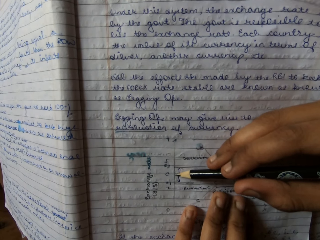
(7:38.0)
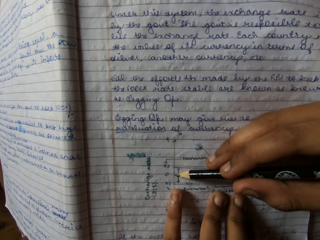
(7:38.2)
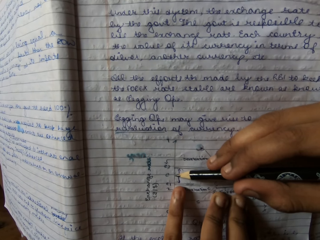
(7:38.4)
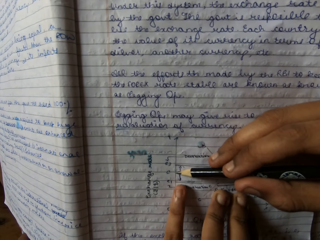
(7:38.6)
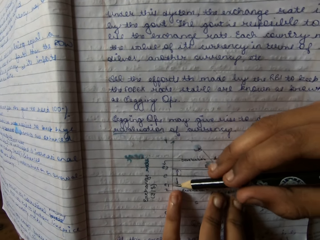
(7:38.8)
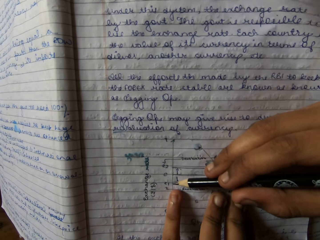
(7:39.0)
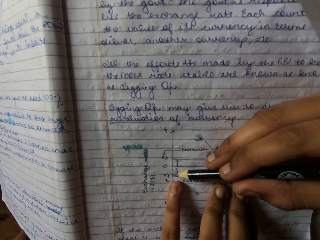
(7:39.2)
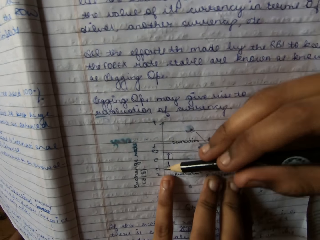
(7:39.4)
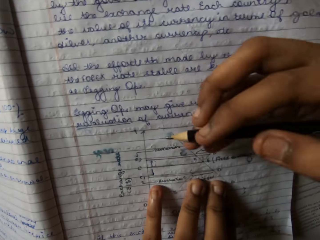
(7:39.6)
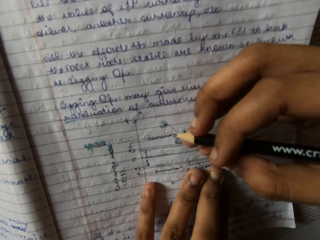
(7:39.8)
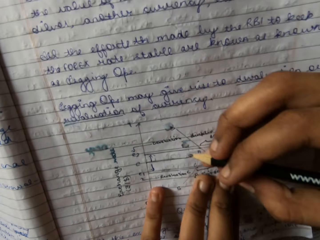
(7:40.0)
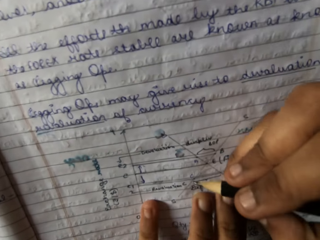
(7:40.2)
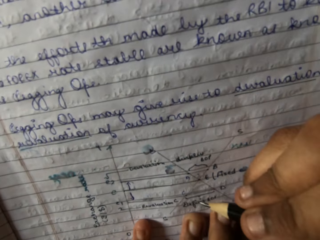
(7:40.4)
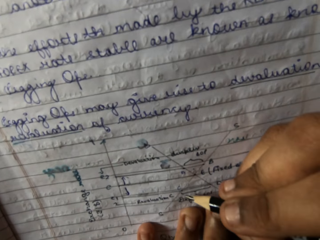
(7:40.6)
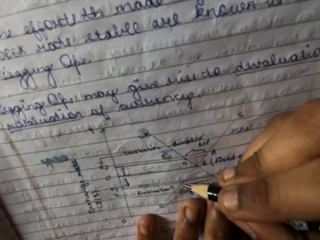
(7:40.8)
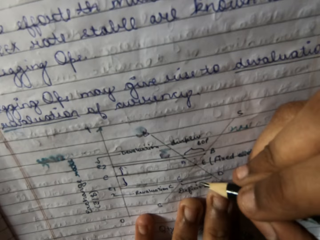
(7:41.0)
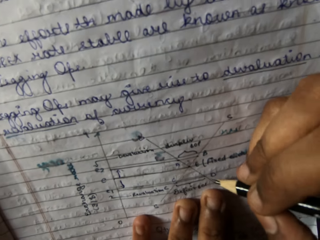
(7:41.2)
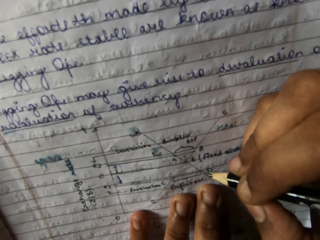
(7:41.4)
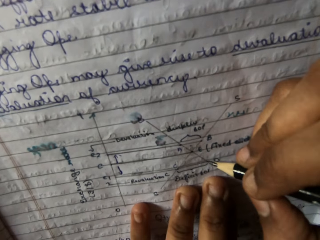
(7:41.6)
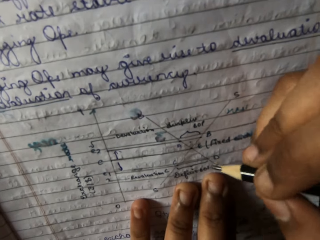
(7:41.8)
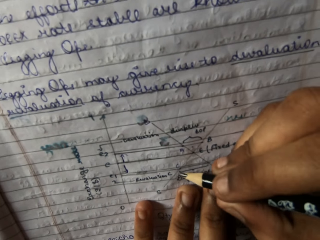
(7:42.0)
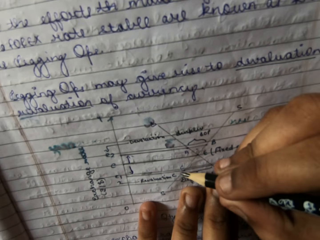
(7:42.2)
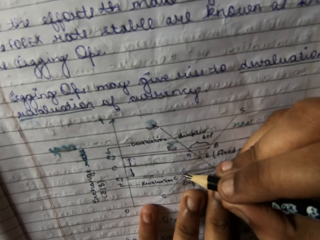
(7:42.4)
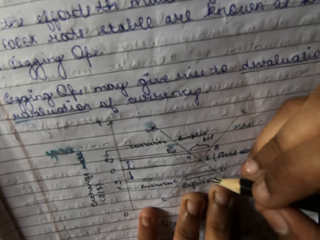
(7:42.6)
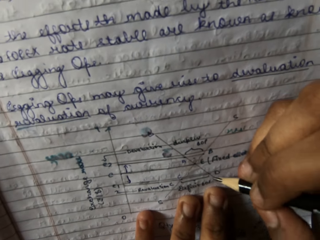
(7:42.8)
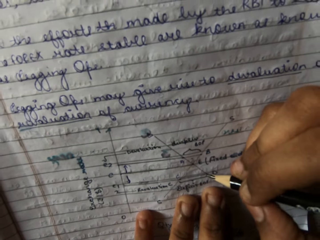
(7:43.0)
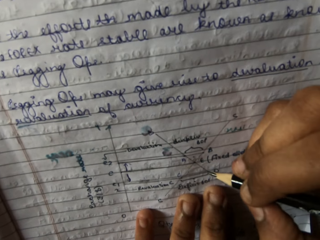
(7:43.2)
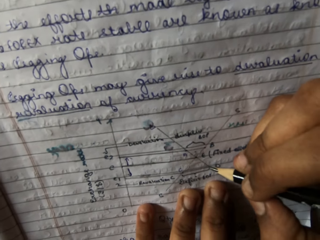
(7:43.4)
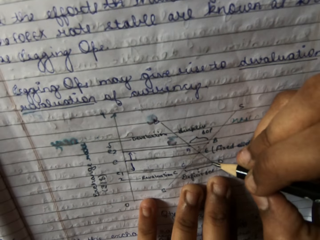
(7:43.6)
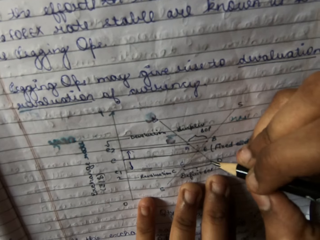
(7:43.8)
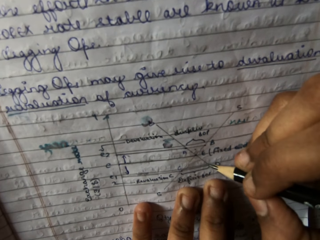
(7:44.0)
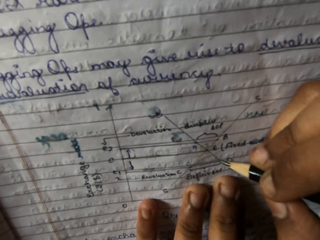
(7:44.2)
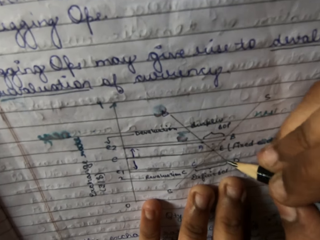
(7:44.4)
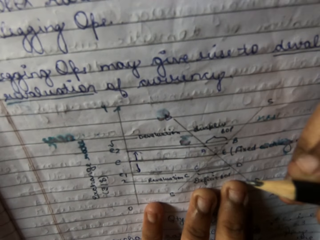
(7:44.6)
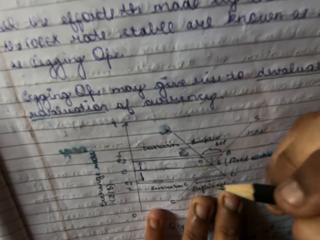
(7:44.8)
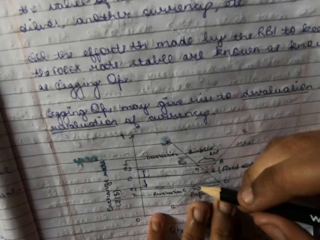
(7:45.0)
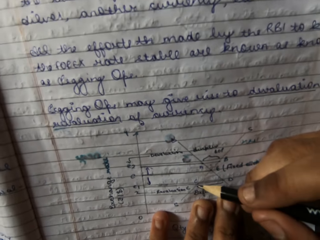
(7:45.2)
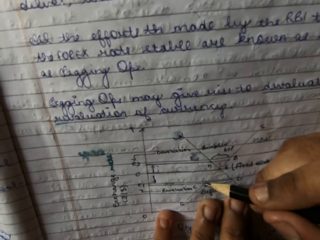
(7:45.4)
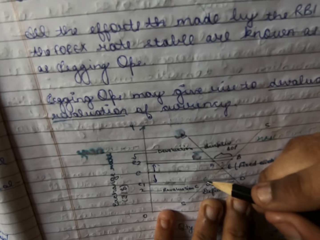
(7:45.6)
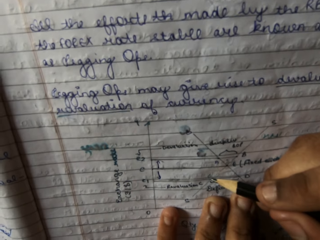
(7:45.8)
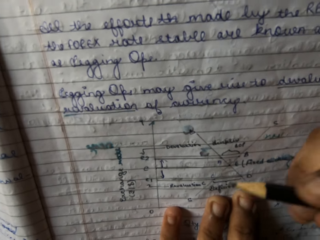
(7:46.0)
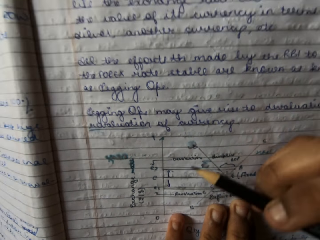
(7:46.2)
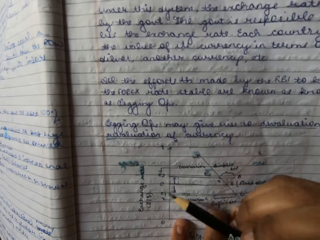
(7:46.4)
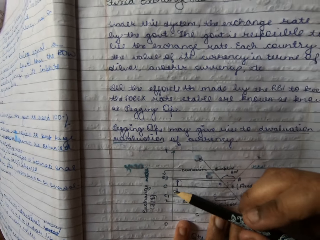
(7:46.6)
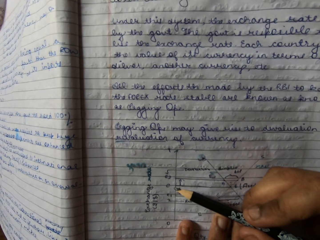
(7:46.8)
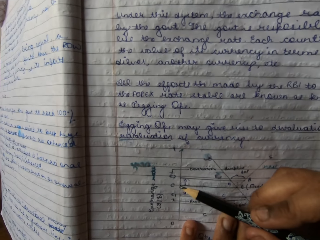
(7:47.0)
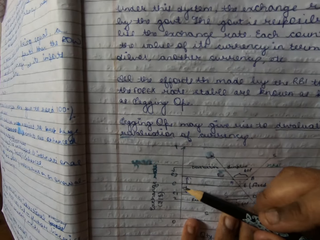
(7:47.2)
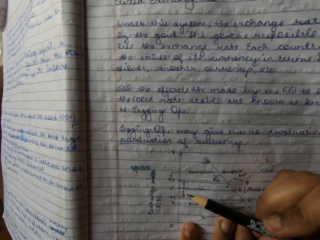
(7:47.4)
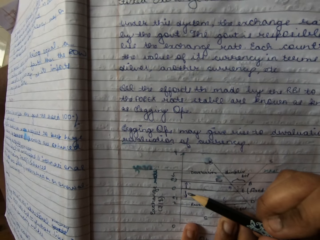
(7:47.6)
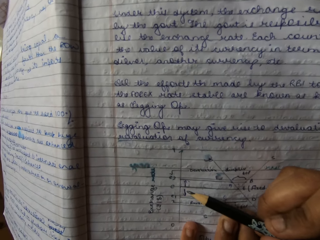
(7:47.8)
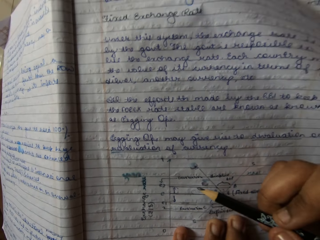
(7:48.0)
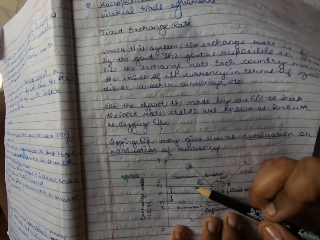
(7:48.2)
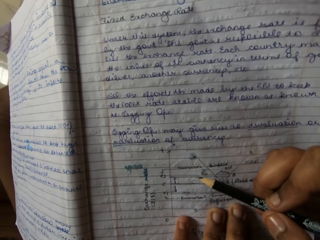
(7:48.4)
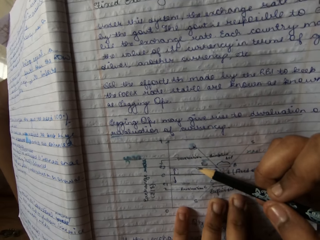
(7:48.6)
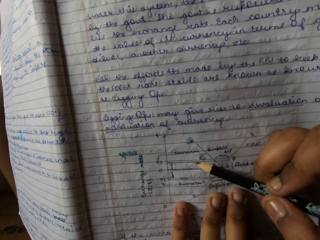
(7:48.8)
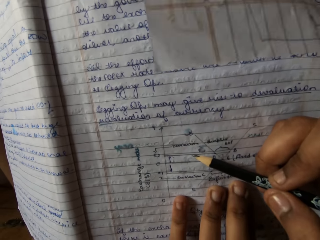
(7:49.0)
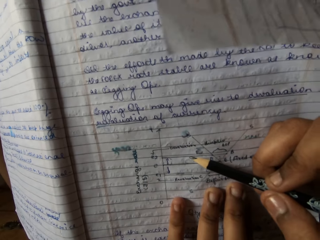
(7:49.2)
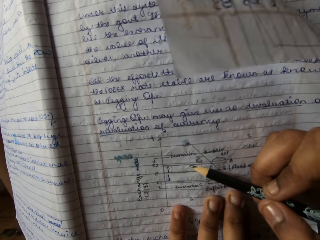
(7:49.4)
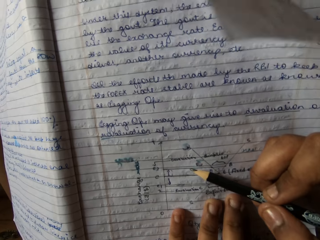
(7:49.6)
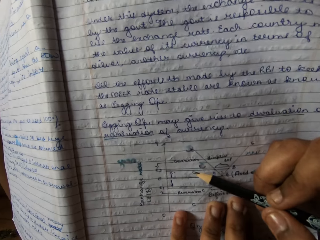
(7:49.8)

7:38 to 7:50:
The camera wearer moves her left hand. She moves her right hand. She moves her head. She writes on a book. She touches the book with a pencil. She moves her head. She touches the book with the pencil. She moves her right hand.

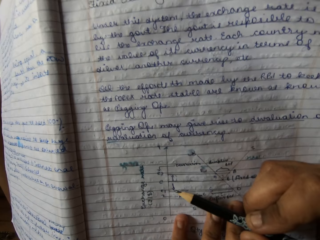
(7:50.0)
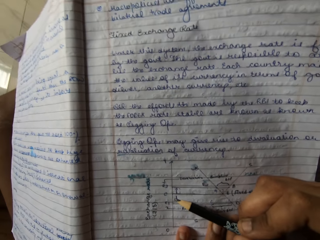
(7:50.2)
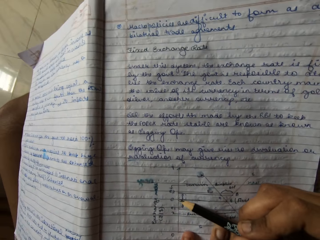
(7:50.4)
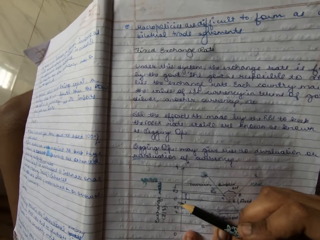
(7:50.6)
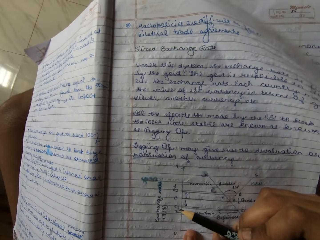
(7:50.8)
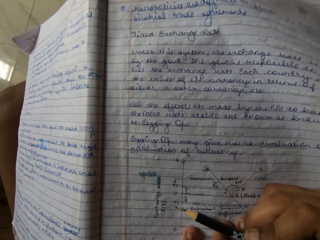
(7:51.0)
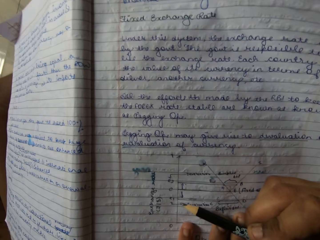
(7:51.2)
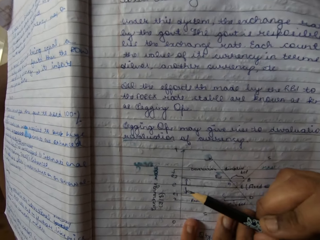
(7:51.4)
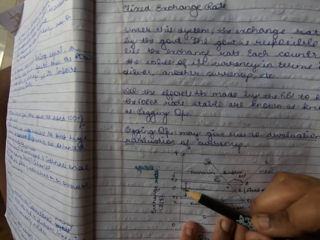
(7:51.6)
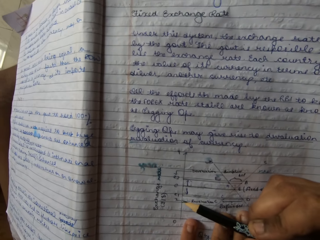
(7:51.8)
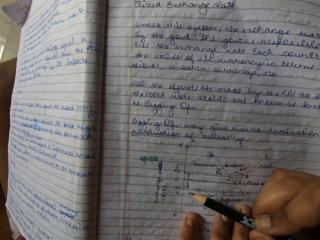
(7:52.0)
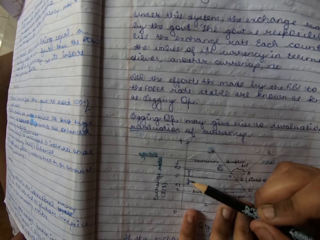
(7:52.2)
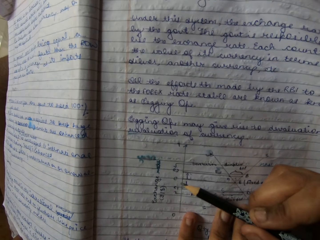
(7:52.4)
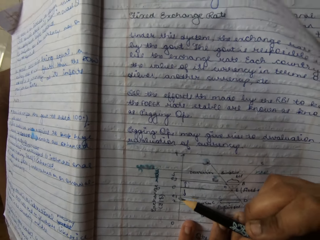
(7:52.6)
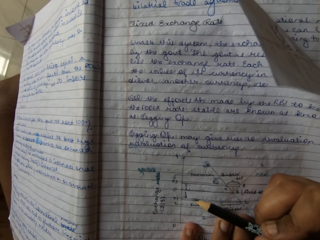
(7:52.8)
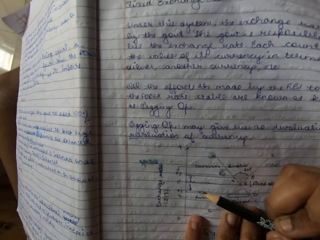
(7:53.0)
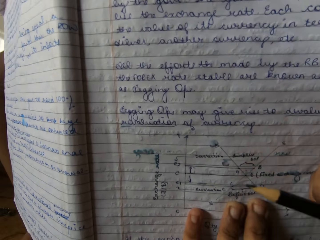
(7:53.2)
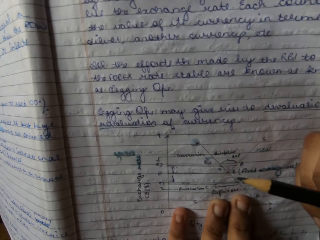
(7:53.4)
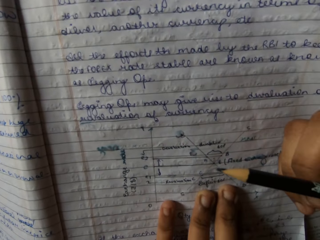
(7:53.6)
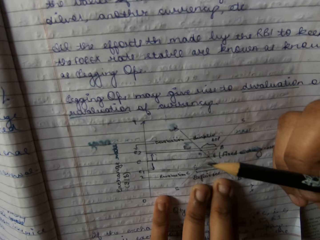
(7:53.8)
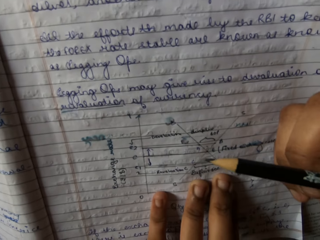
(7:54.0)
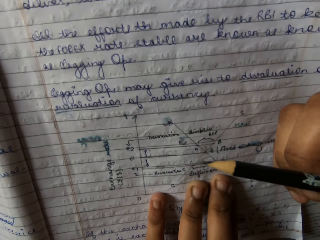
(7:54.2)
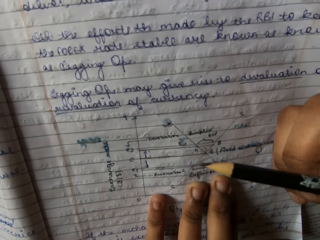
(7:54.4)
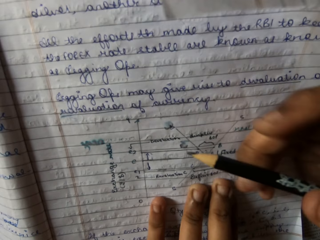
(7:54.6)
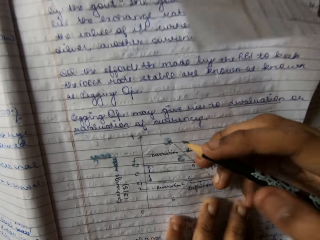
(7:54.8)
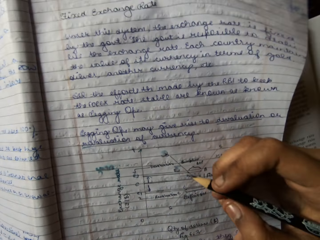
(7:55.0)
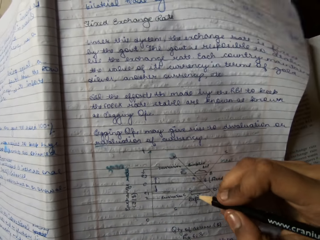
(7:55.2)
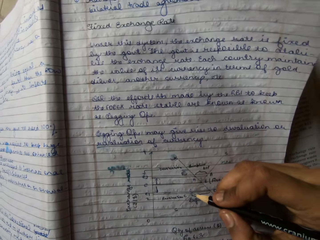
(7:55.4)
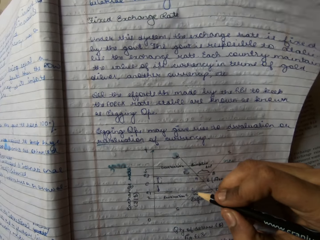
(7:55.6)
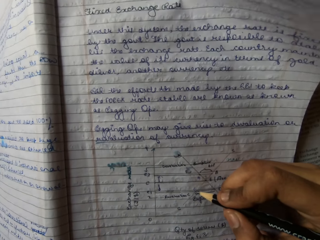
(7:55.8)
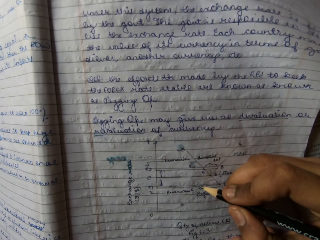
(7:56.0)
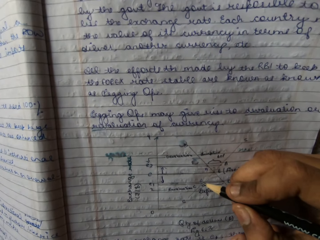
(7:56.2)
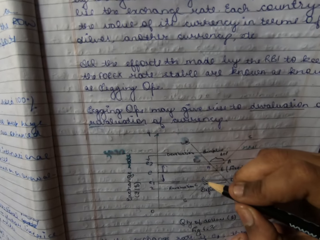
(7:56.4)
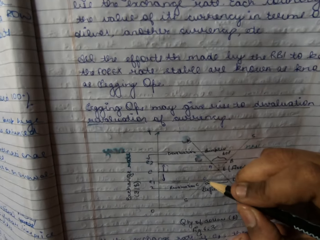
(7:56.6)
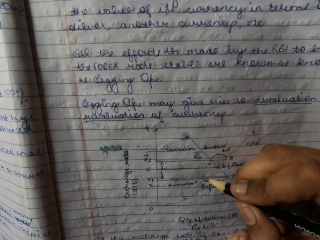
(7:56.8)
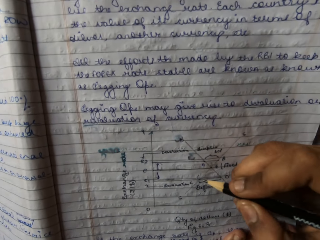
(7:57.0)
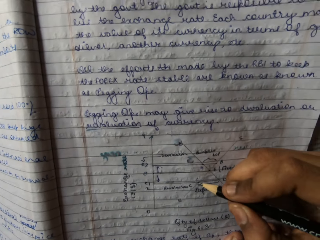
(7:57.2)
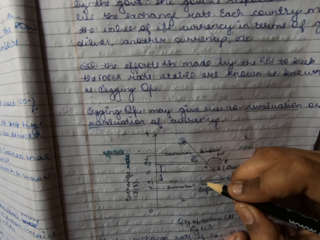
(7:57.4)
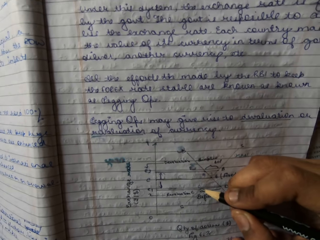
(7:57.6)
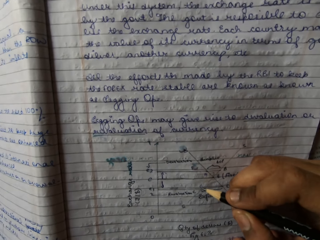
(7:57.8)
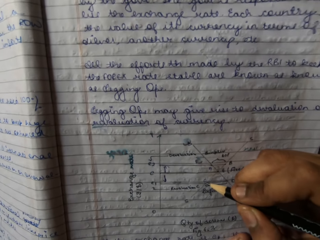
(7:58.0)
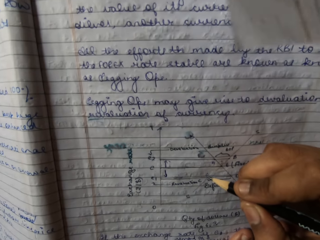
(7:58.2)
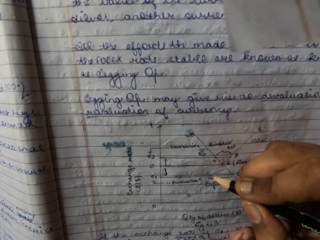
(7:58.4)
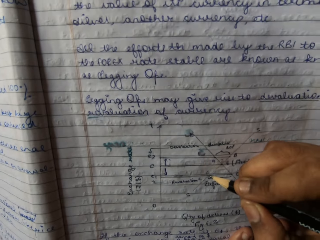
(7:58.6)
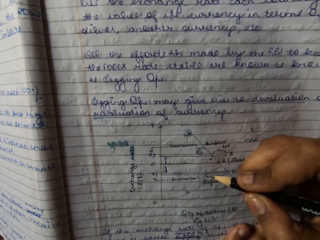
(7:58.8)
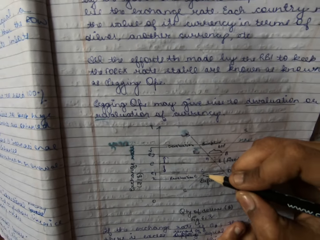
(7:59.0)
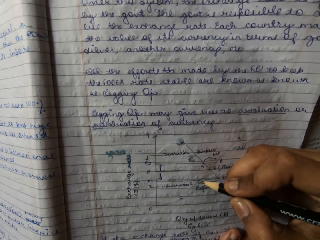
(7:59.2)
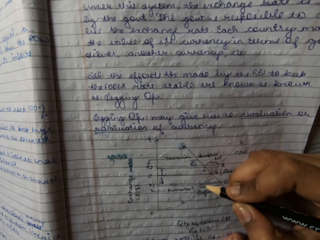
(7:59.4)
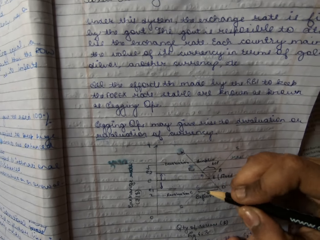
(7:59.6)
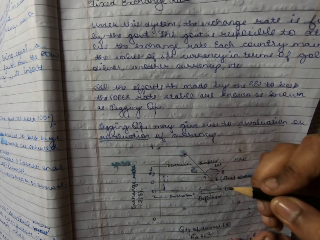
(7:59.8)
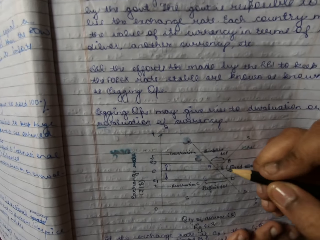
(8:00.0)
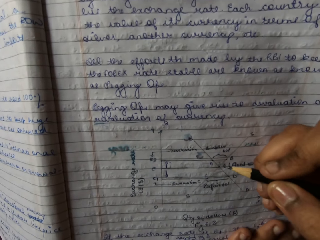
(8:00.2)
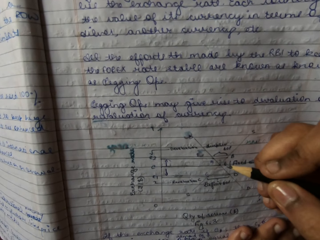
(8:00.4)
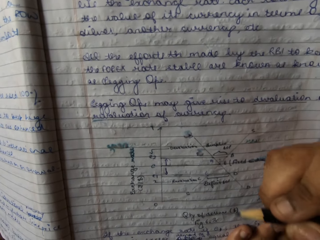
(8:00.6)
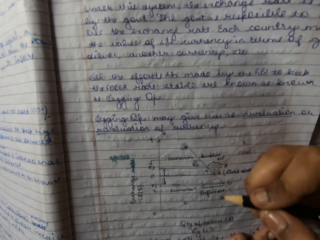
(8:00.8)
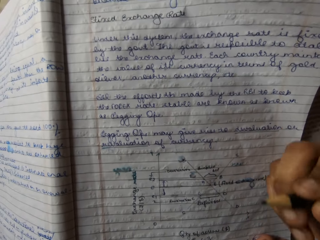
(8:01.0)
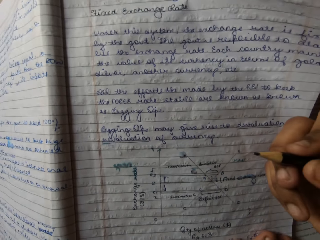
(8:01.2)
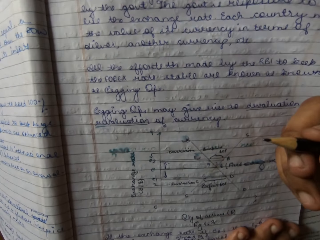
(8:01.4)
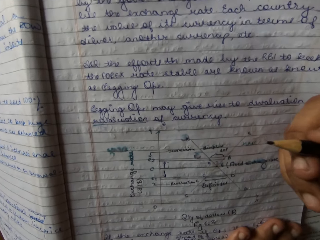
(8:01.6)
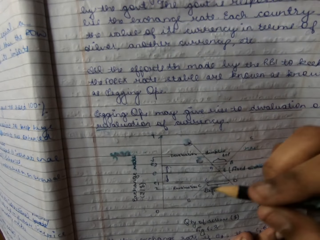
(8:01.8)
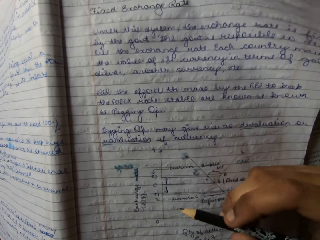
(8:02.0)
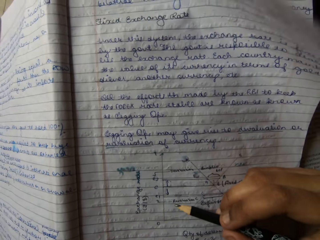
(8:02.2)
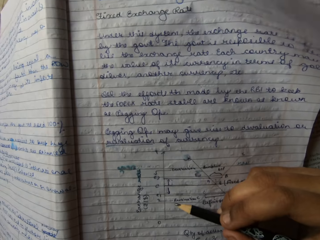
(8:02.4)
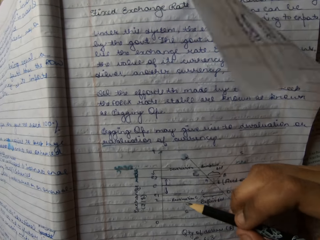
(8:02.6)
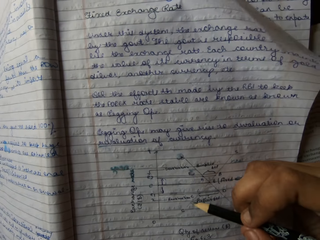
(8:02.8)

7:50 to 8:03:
The camera wearer touches a book with a pencil. She moves her head. She touches the book with the pencil. She moves her right hand. She moves her left hand. She touches the book with the pencil. She moves her right hand. She moves her right hand again. She touches the book with the pencil.
